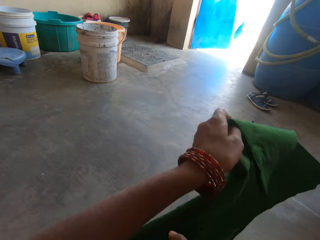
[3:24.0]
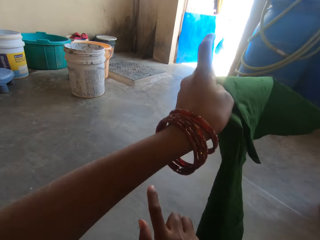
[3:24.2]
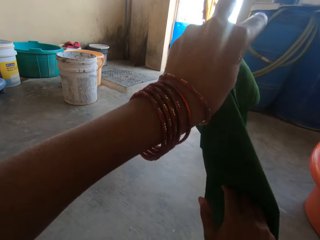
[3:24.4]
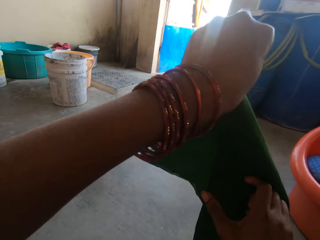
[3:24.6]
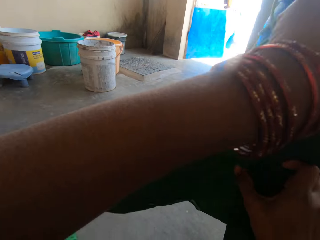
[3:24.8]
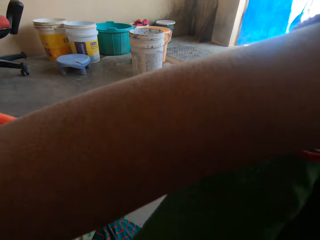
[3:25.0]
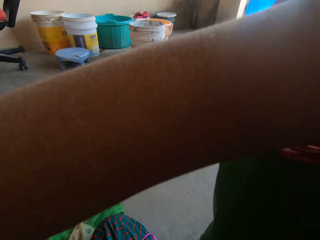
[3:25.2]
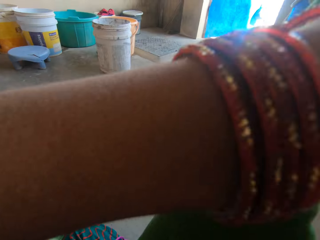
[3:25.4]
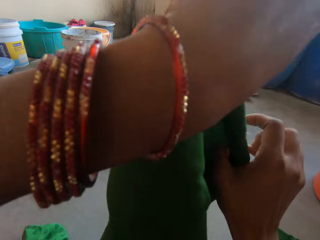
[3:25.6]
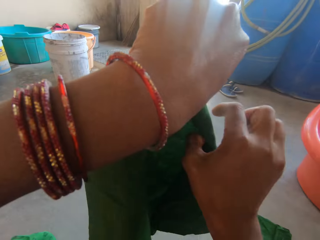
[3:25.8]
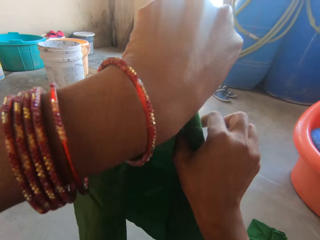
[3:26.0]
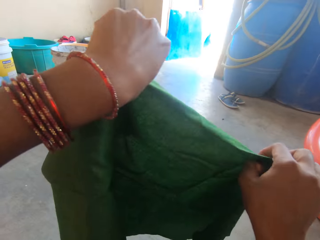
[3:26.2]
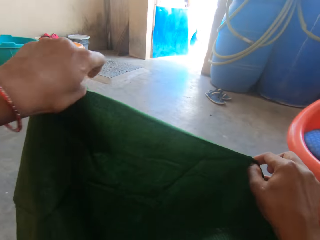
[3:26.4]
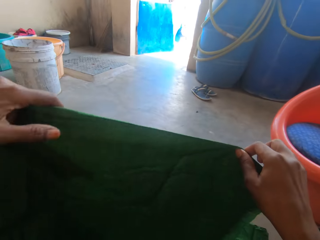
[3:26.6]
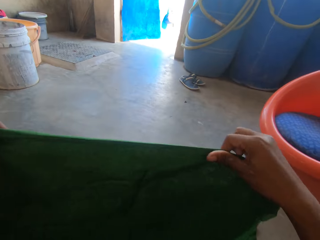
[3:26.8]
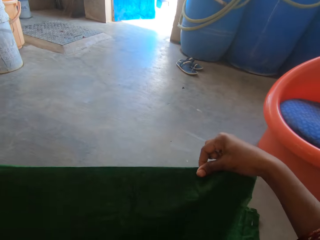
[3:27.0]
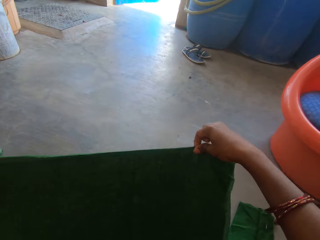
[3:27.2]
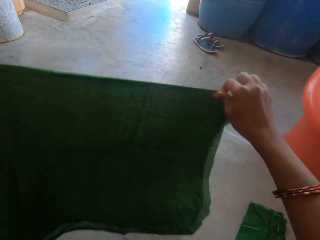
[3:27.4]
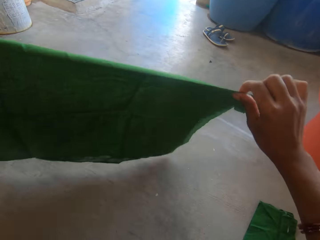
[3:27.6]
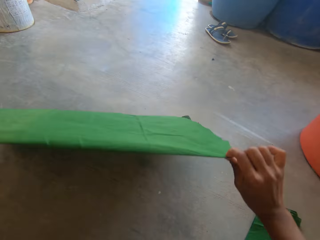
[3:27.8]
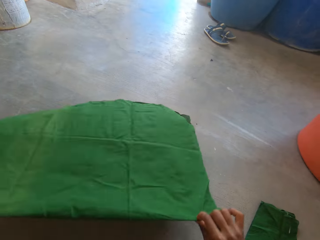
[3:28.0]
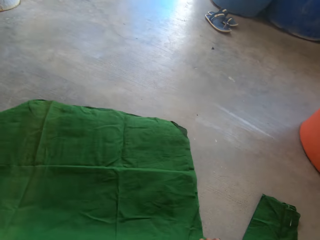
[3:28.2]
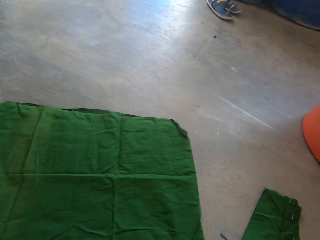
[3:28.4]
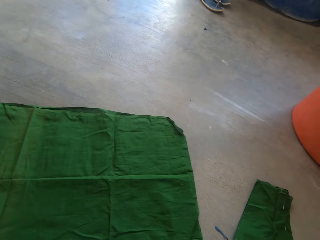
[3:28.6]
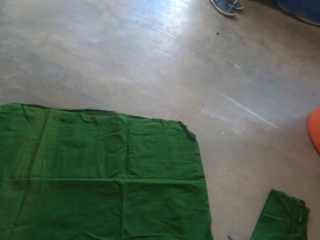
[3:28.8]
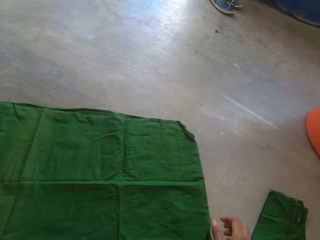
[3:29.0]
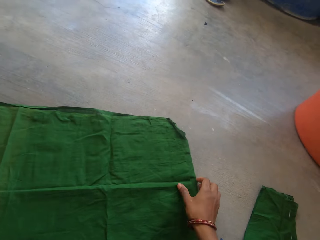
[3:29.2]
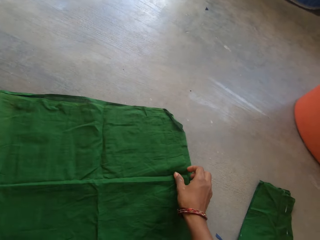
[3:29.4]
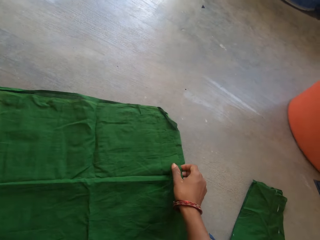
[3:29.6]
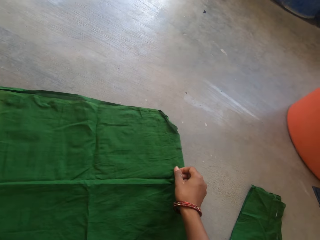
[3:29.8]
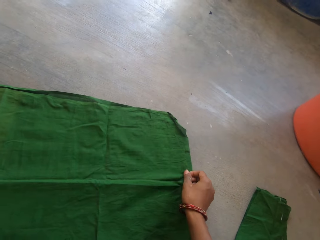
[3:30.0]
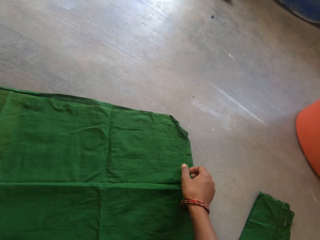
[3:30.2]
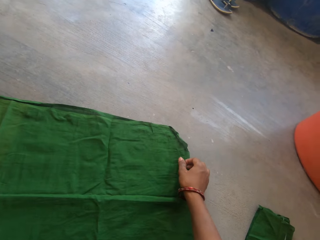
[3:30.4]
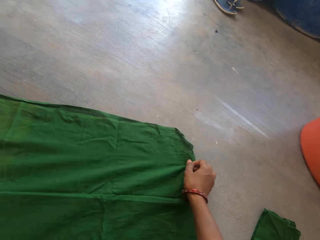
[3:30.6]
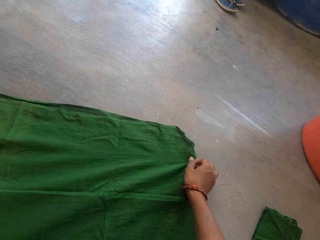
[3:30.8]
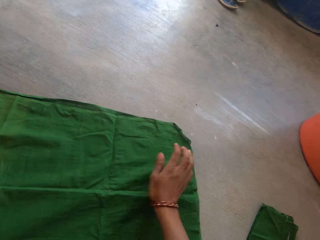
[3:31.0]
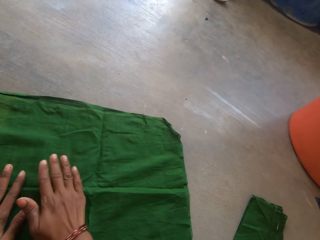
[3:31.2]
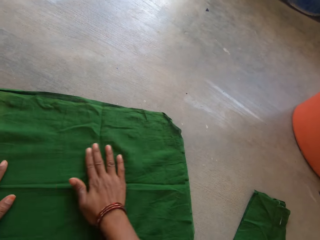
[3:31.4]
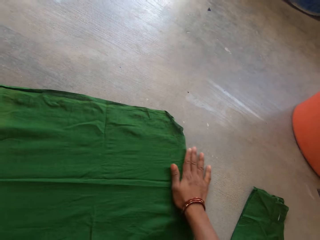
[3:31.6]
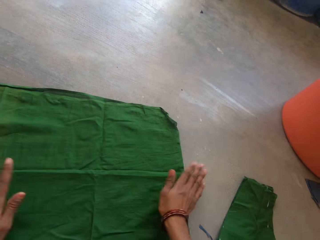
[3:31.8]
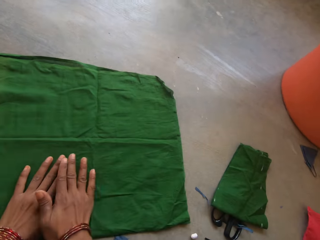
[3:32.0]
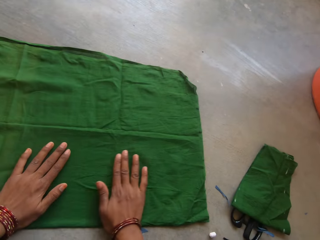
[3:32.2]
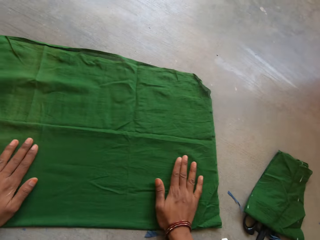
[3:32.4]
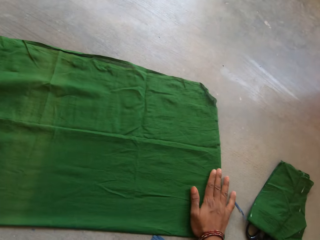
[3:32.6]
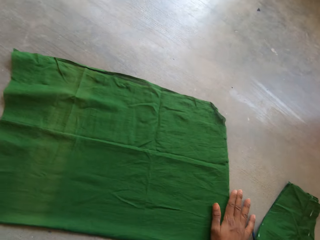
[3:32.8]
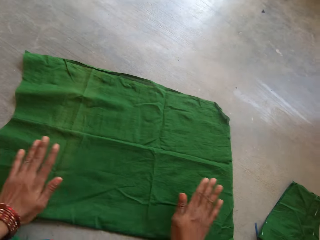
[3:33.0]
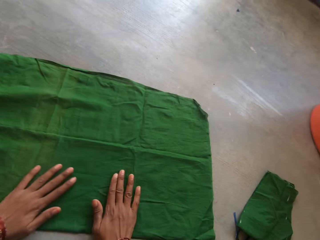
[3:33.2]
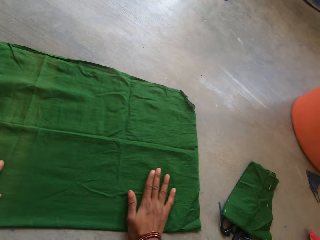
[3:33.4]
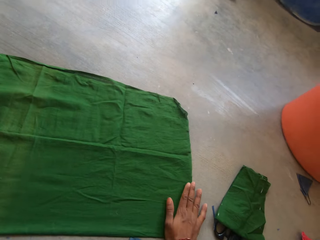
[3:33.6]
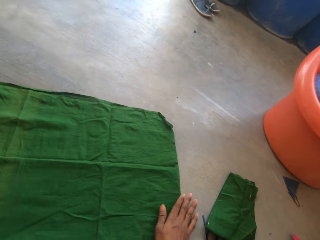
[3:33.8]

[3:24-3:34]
The camera wearer spreads the cloth on the floor with both hands. They place the cloth on the floor. They straighten the cloth with both hands.

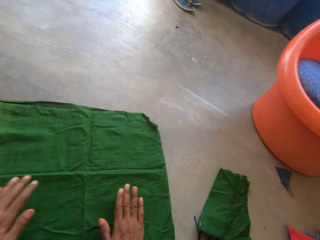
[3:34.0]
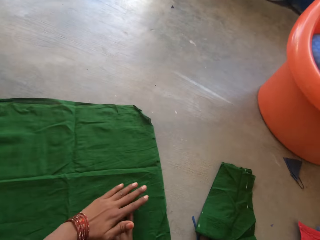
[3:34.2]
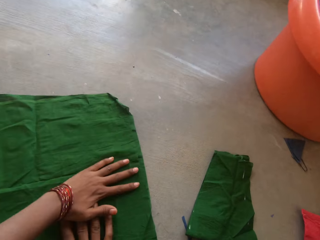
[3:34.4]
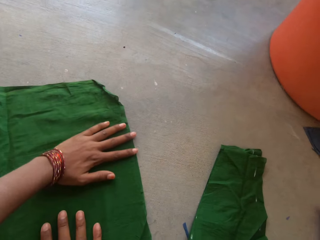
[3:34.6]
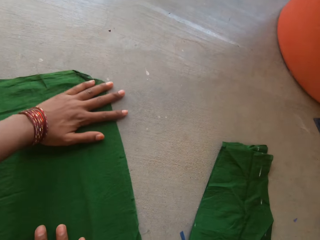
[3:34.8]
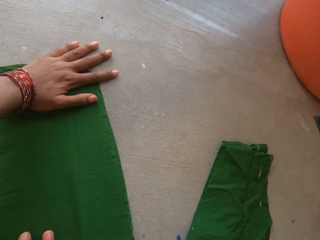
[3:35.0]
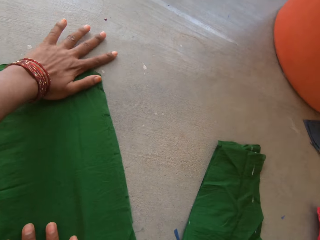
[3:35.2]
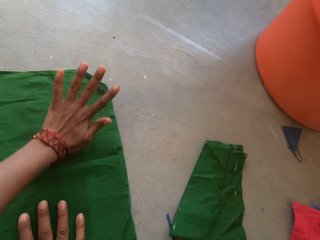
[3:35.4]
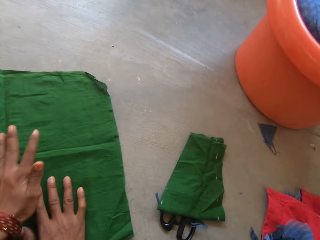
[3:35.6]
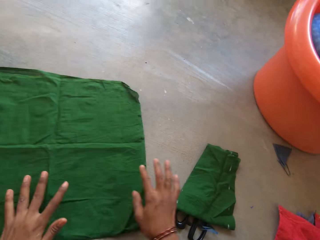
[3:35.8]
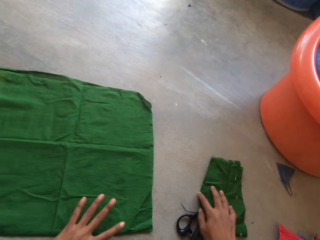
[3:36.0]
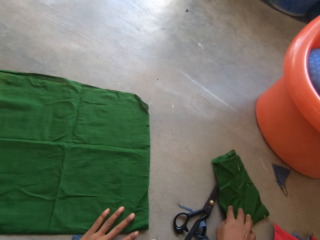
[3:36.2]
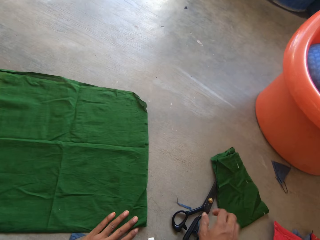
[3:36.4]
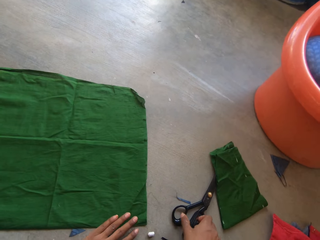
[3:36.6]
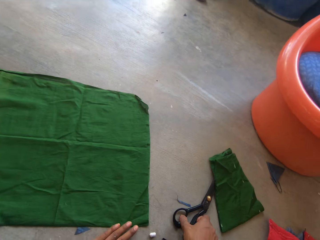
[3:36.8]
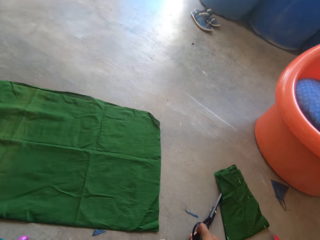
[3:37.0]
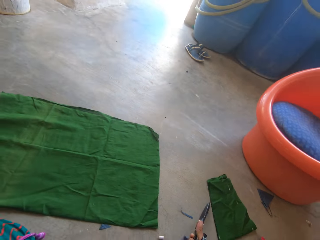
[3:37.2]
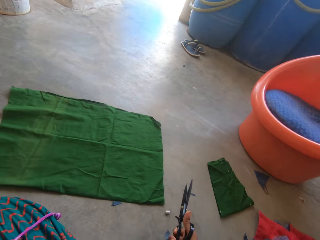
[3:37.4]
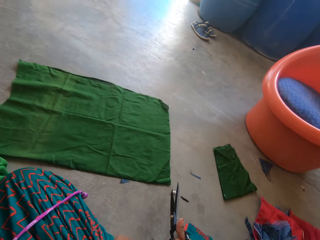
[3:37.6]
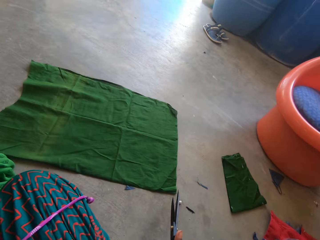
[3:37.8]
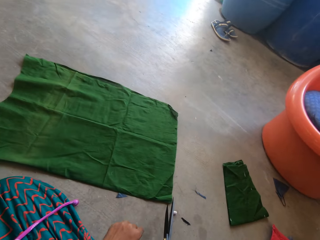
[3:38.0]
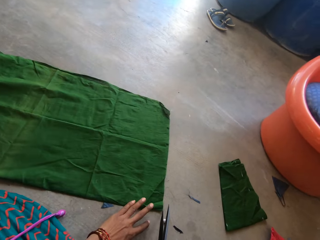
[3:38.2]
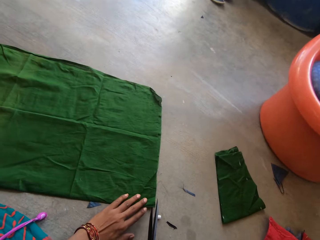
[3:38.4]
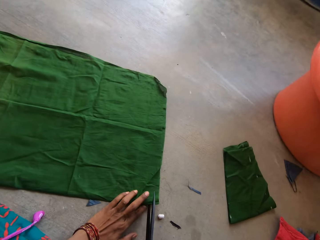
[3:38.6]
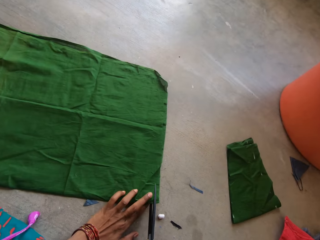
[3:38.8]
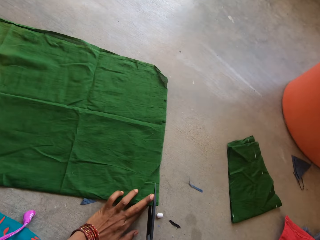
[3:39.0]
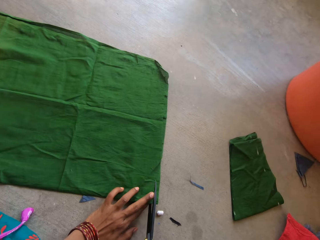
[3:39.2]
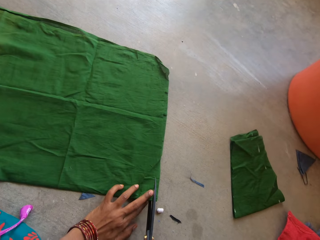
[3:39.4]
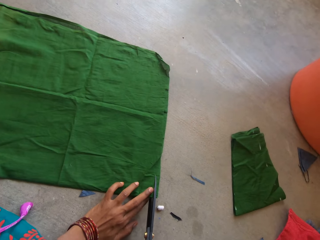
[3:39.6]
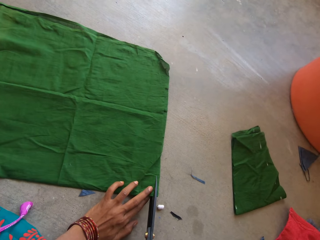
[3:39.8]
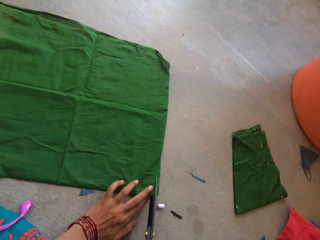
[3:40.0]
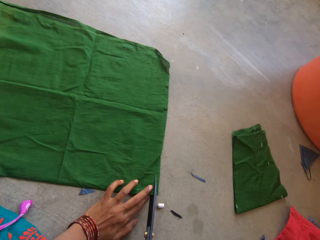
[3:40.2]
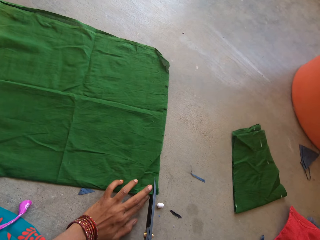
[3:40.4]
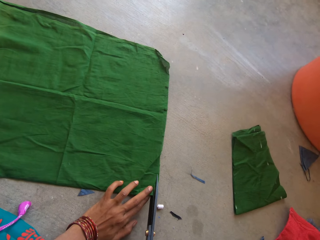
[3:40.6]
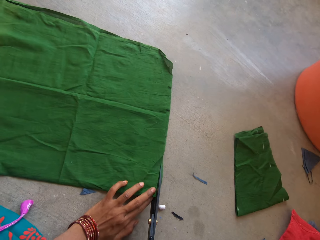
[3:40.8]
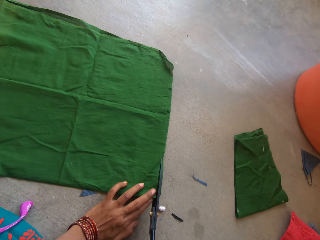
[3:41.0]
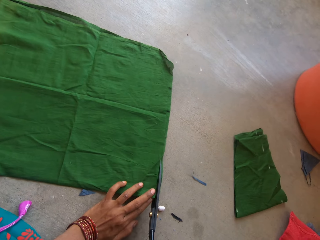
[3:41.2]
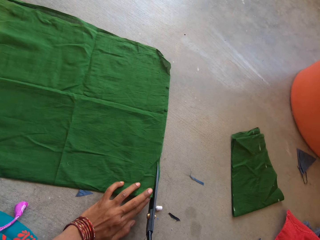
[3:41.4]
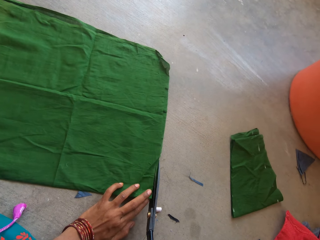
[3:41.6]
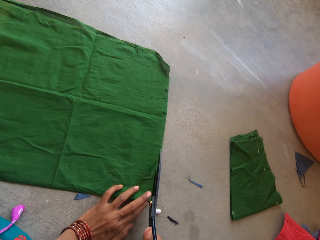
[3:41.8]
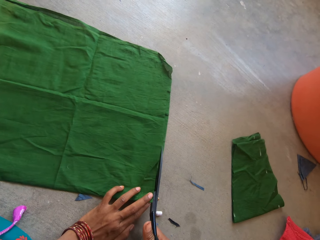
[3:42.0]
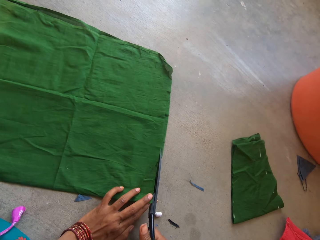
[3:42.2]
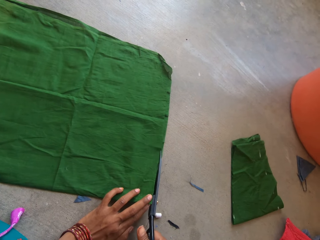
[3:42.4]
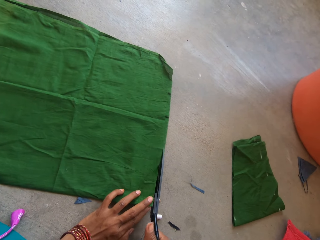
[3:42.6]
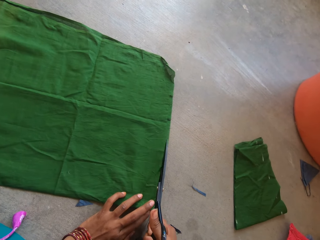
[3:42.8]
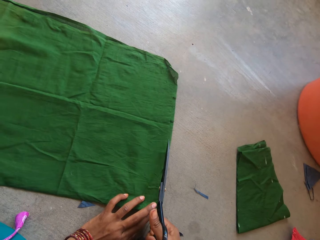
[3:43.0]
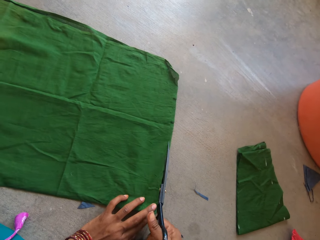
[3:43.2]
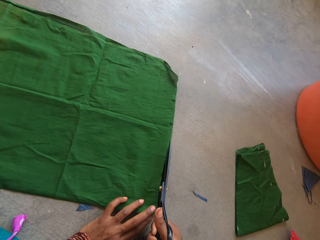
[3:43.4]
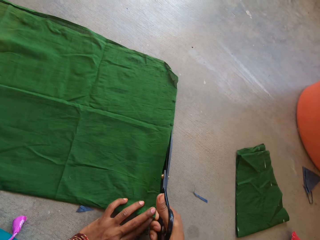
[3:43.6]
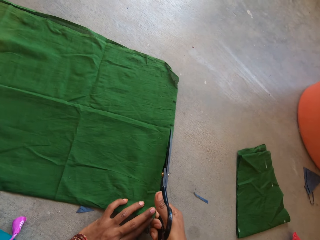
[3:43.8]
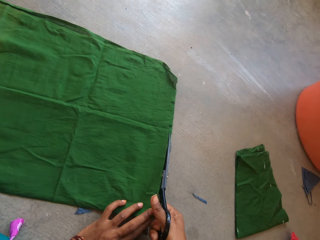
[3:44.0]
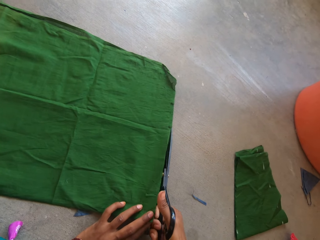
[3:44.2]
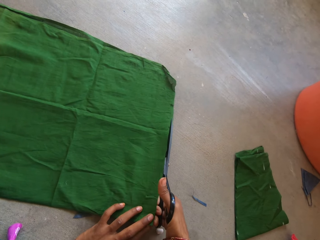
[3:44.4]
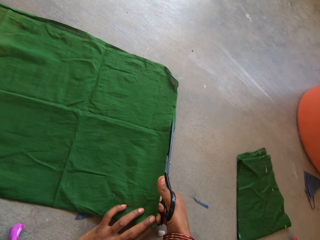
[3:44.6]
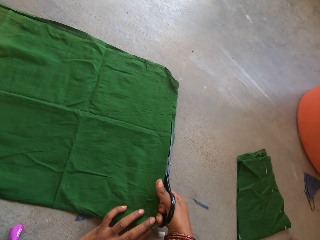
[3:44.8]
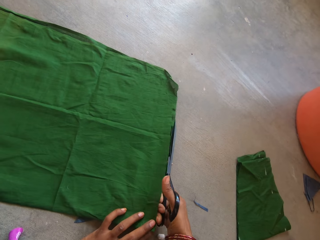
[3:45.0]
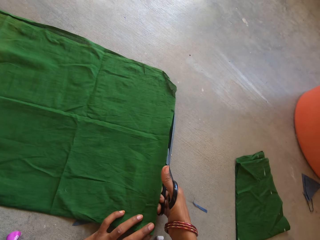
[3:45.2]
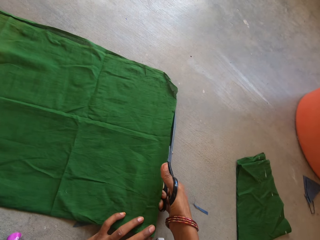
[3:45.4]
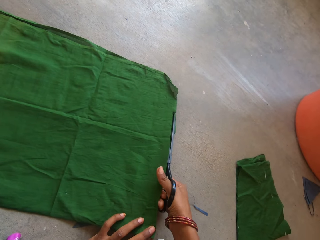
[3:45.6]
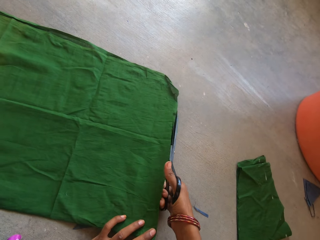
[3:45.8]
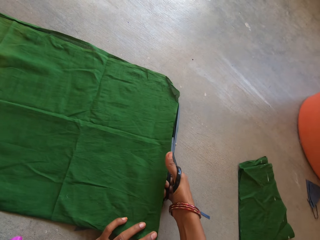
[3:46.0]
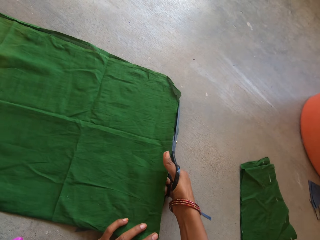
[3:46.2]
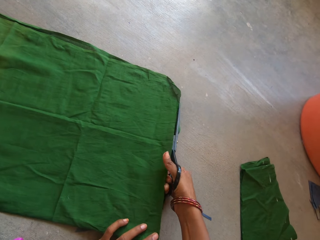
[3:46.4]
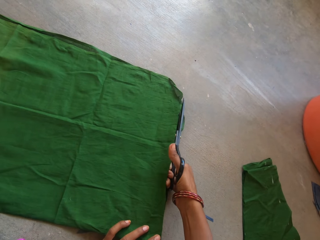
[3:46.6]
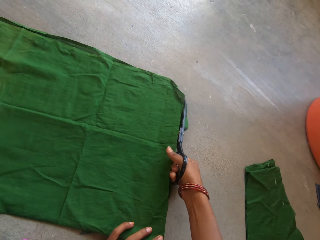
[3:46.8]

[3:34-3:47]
The camera wearer moves the cloth. They pick up the scissors on the floor with the right hand. They cut the cloth with the scissors with both hands.
